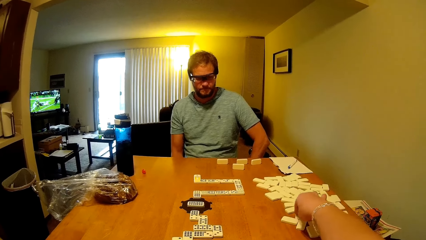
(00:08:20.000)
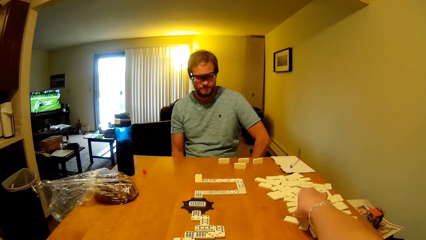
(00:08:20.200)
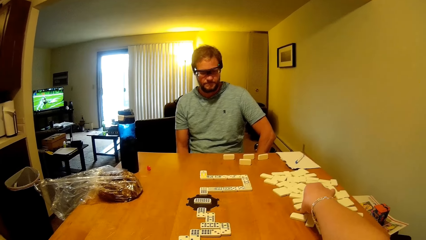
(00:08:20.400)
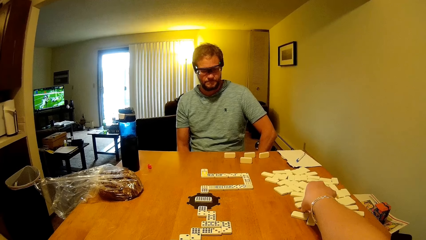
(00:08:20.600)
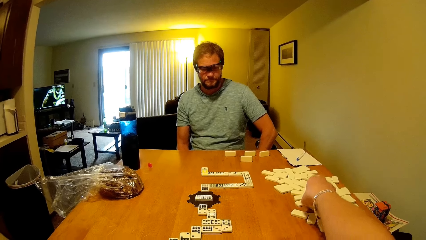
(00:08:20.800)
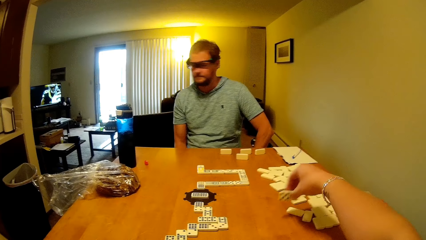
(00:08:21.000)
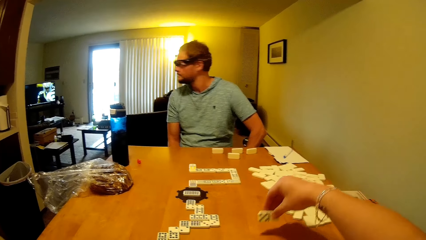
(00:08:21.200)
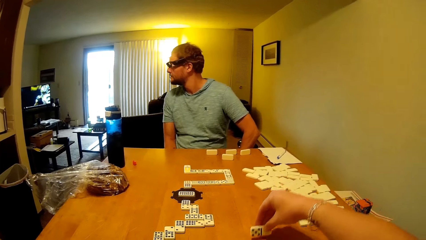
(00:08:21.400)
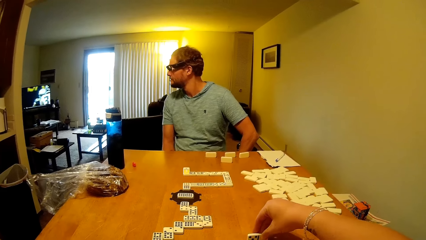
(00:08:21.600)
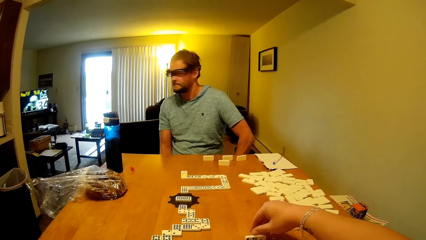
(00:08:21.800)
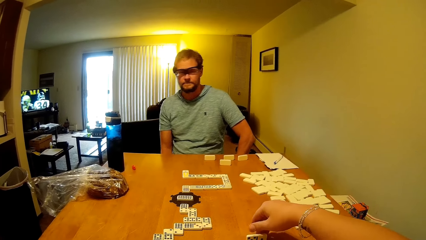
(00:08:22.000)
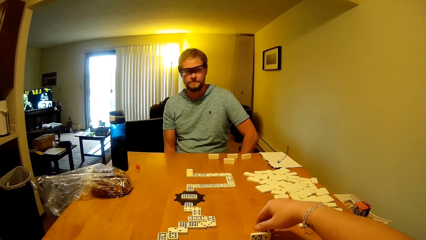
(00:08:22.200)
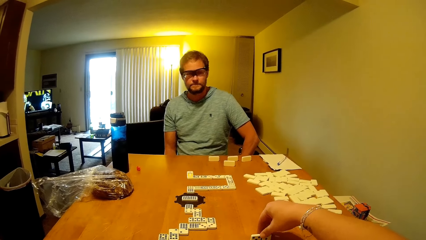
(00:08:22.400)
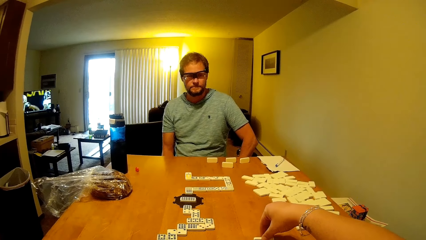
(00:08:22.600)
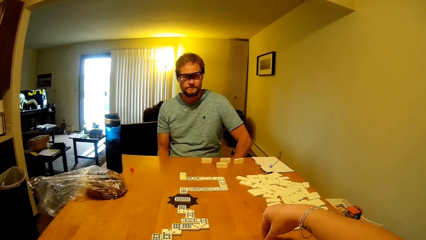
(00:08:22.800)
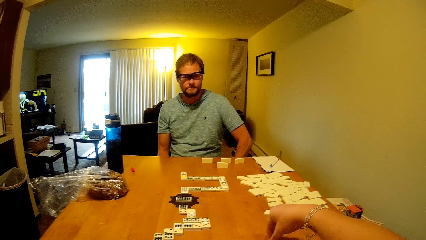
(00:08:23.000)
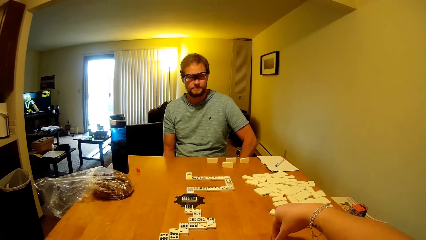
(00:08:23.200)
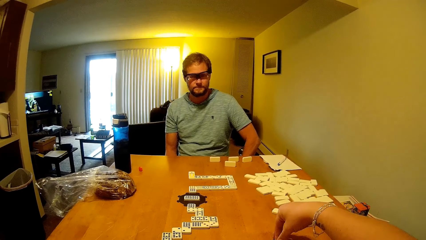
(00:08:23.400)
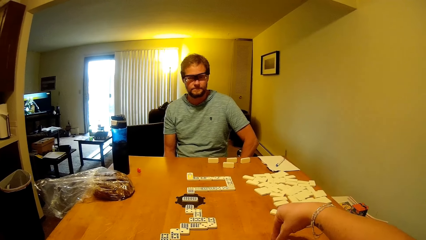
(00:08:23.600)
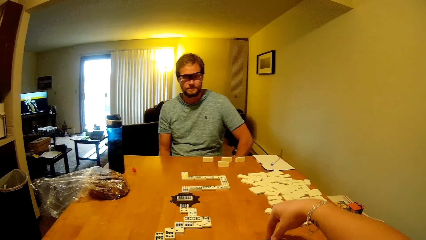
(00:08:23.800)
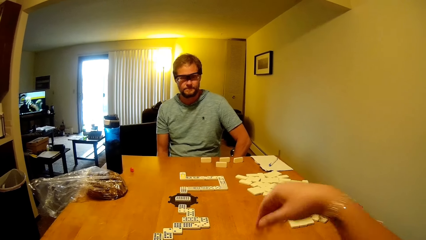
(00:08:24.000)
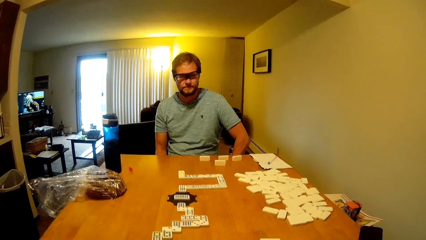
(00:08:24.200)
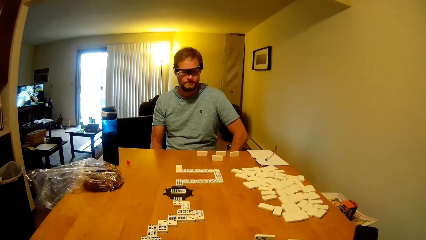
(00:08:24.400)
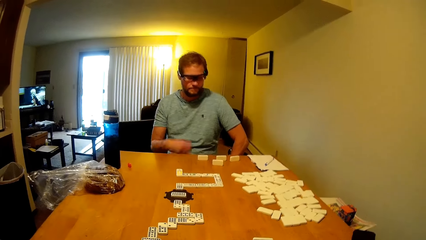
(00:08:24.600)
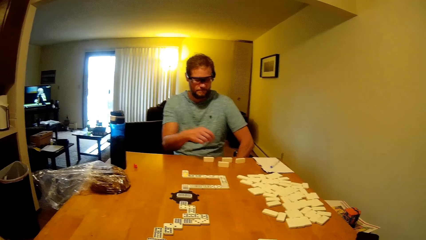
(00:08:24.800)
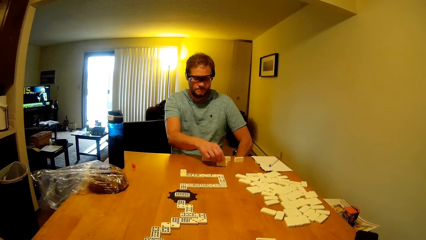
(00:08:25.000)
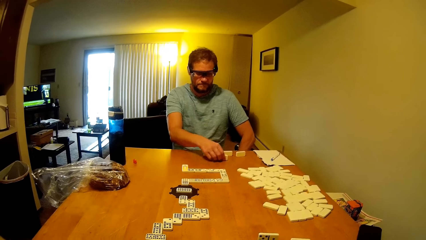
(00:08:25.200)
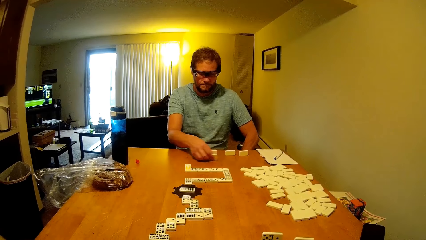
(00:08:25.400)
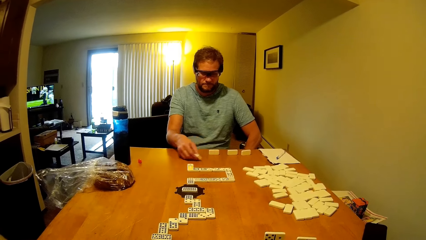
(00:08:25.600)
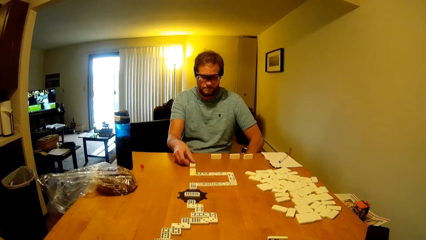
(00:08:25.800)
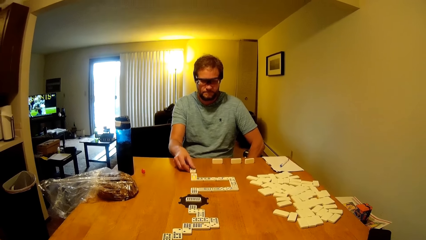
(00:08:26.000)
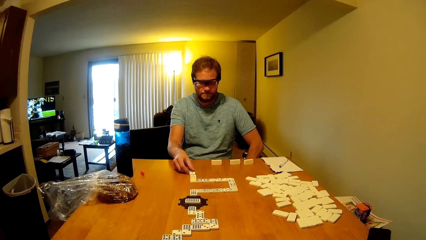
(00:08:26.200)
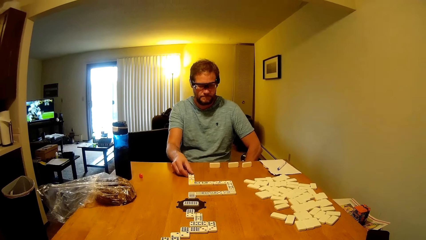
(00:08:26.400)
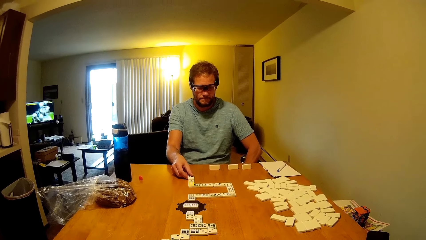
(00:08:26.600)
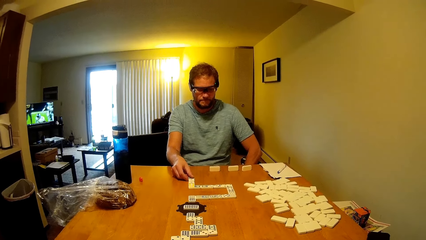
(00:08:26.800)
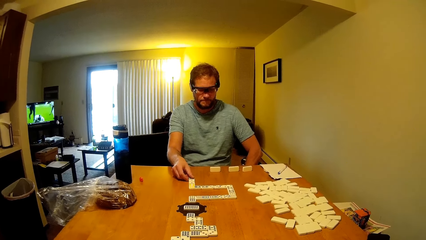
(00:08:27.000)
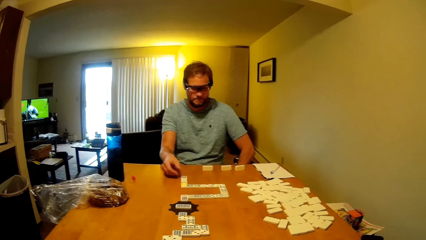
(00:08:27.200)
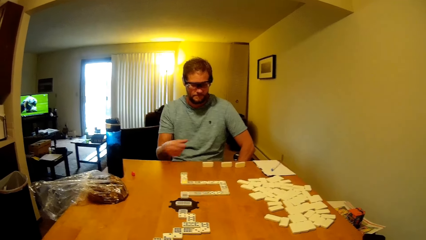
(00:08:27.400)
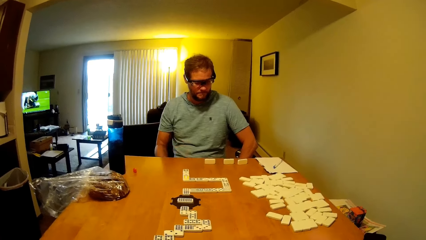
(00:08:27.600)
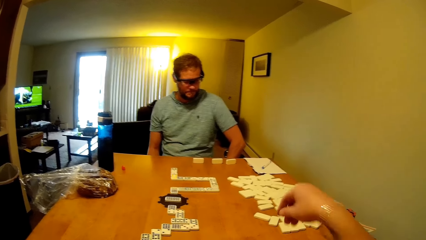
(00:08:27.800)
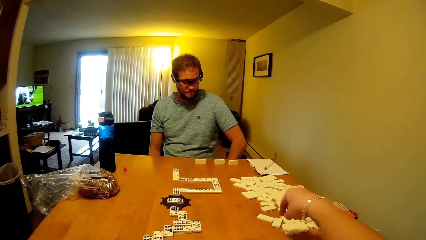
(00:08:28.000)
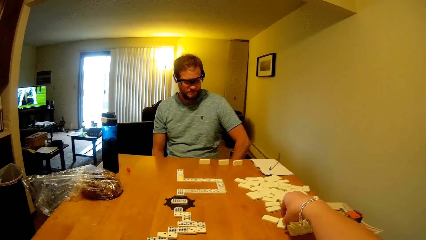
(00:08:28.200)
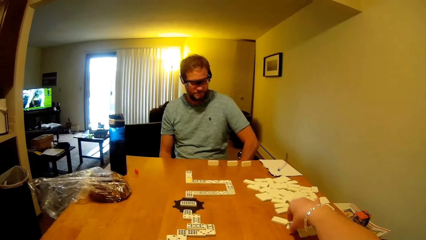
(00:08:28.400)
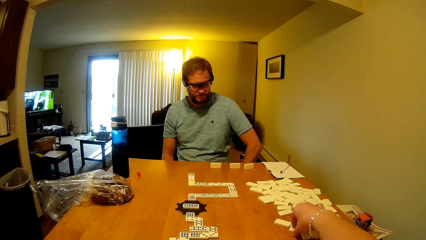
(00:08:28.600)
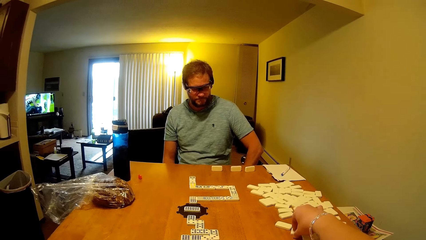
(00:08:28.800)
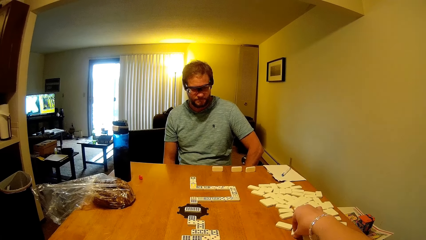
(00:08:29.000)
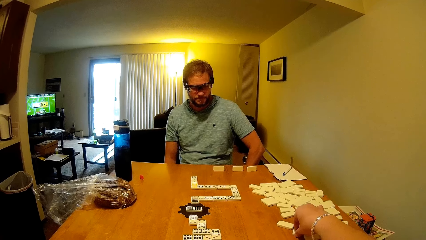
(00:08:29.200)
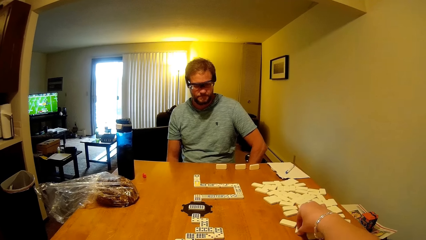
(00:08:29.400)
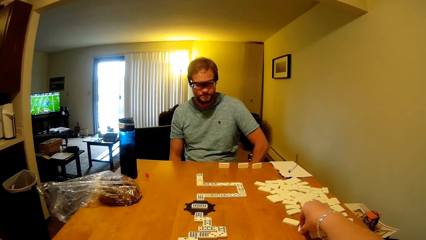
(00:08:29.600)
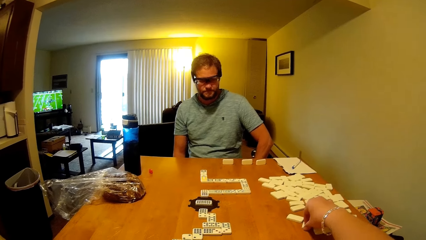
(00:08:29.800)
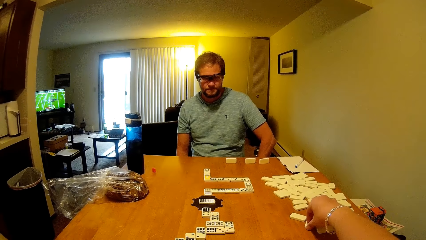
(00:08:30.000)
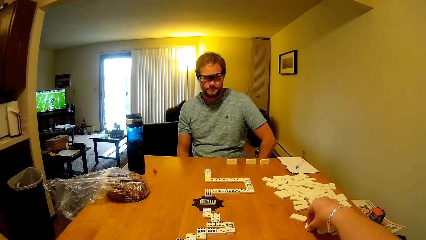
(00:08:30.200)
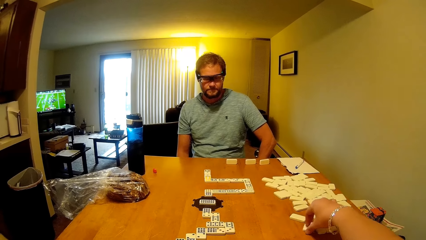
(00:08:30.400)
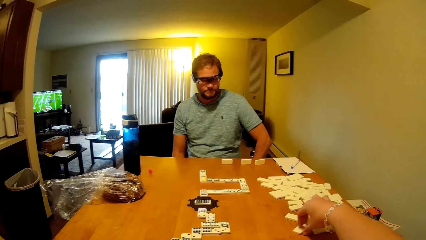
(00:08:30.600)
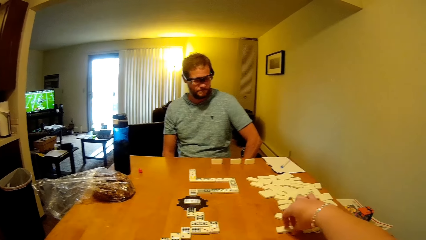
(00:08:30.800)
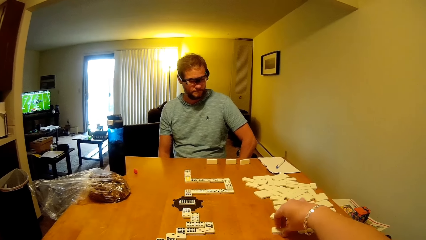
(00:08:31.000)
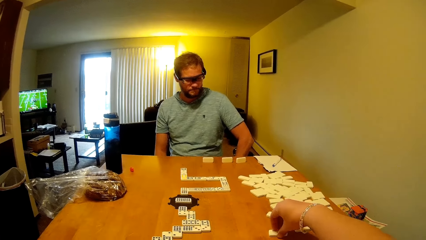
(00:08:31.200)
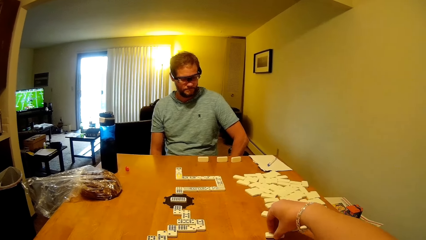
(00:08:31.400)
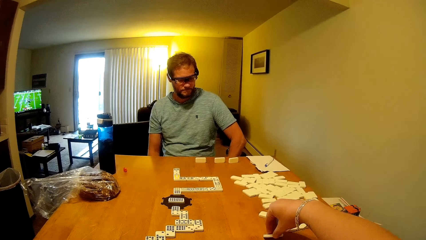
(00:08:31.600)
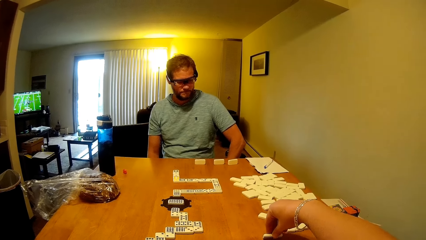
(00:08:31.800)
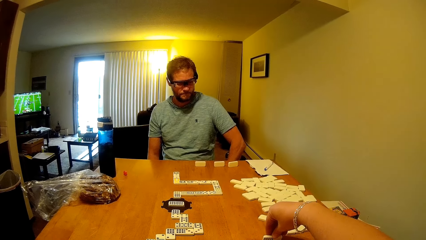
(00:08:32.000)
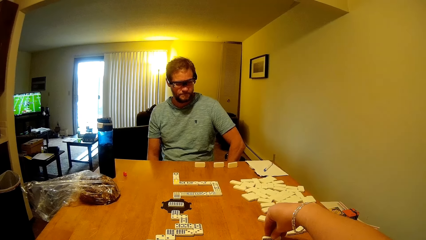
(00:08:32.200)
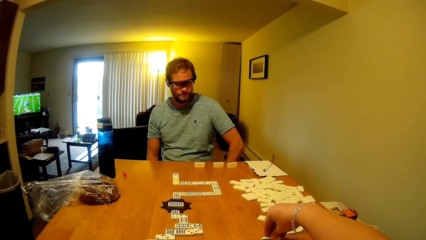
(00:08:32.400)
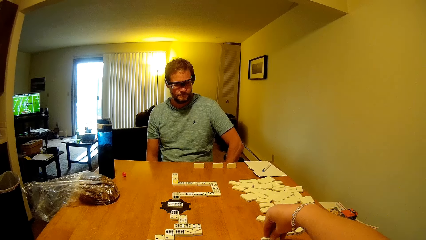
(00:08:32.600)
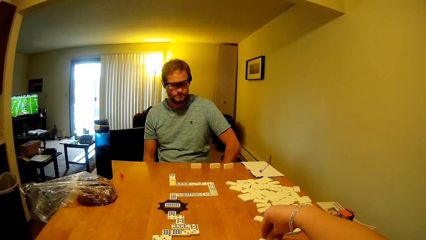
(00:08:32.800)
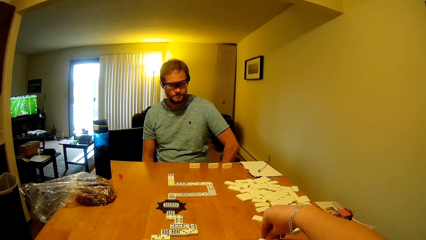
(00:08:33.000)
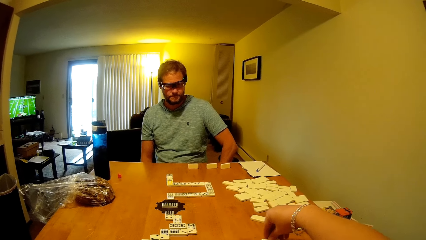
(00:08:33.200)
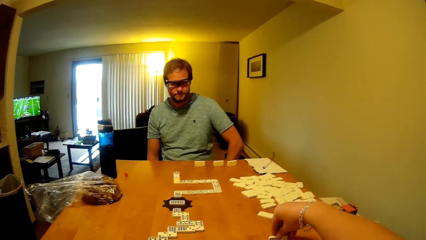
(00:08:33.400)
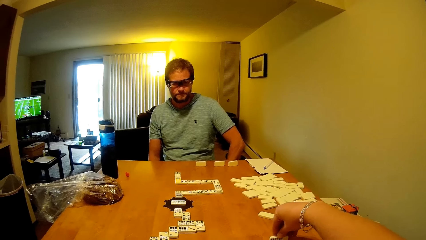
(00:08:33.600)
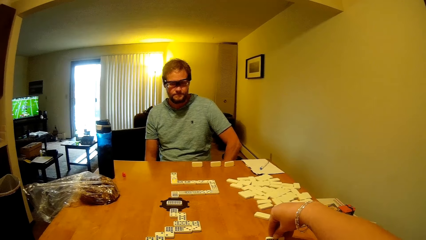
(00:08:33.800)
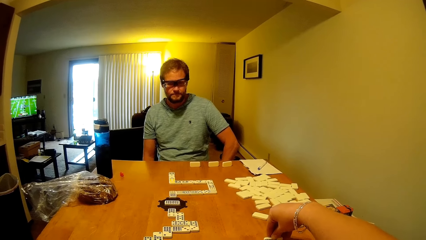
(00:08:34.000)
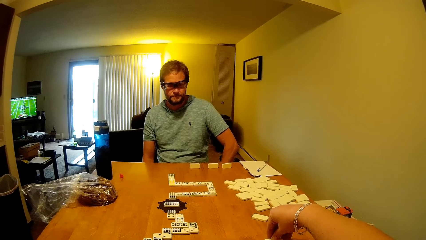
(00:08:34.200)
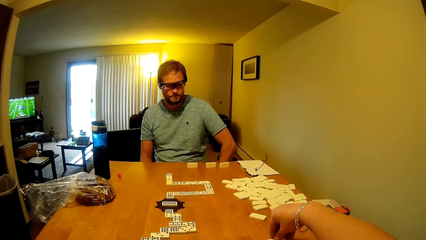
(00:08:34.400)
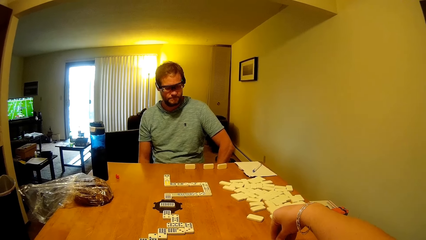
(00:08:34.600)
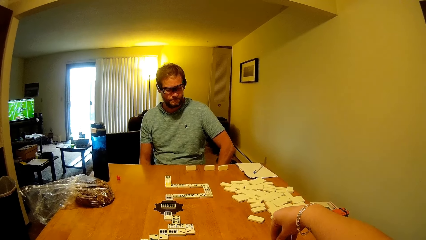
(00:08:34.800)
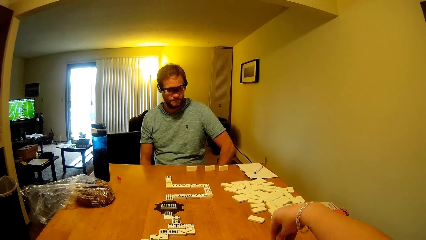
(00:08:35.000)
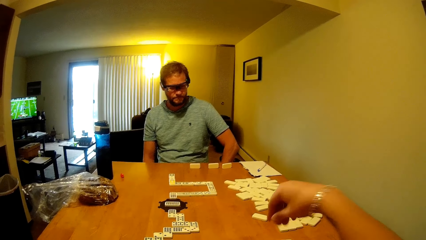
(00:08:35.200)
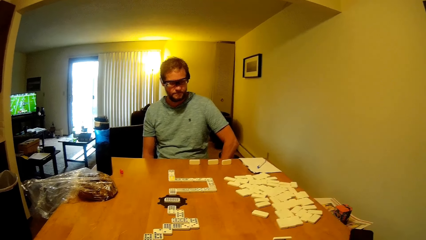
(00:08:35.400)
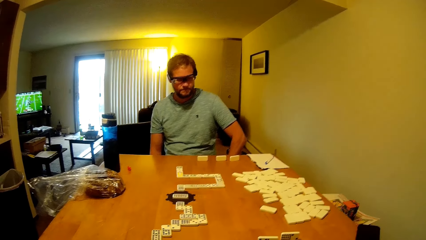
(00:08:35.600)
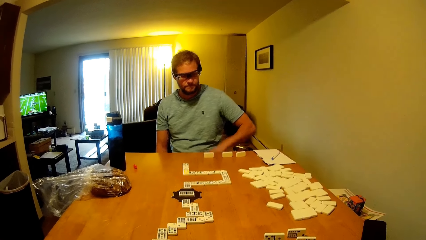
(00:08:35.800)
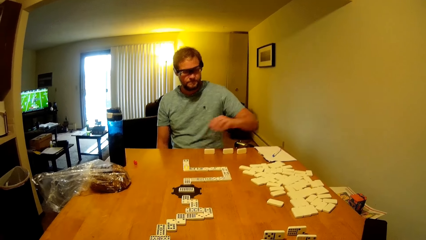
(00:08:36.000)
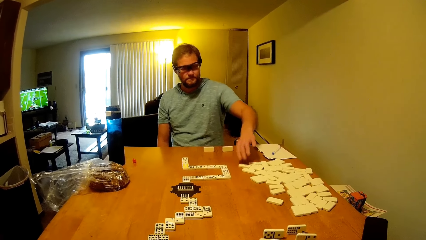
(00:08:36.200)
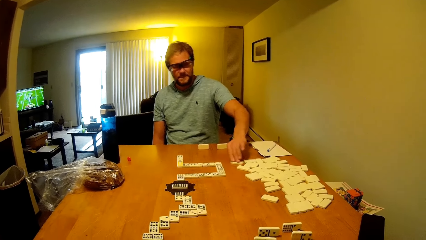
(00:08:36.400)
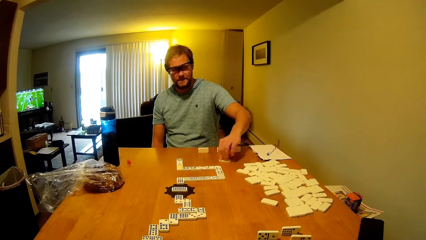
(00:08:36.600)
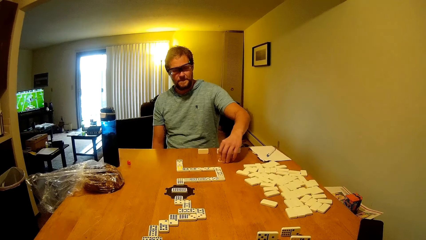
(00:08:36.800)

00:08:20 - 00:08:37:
The camera wearer picks the domino on the table. A man looks at the dominoes game and looks around. The camera wearer puts the domino on the table. The man looks at the dominoes game. The camera wearer moves the domino on the table. The man picks the domino on the table. The camera wearer looks at the dominoes game. The man places a bottle on the table and puts the domino on the table. The camera wearer looks at the dominoes game and moves the domino on the table. The man looks at the dominoes game. The camera wearer picks a word board. The man moves the domino on the table. The camera wearer looks at the dominoes game.
